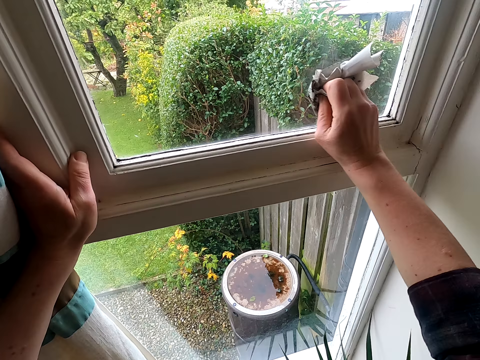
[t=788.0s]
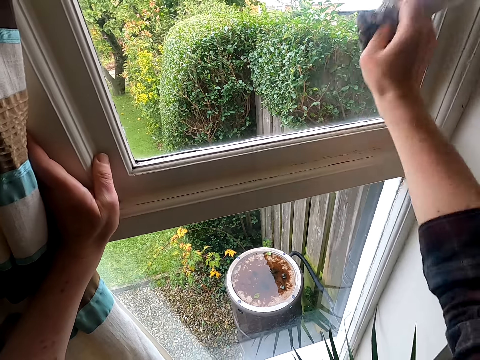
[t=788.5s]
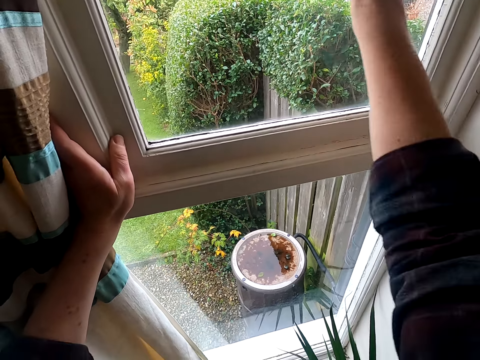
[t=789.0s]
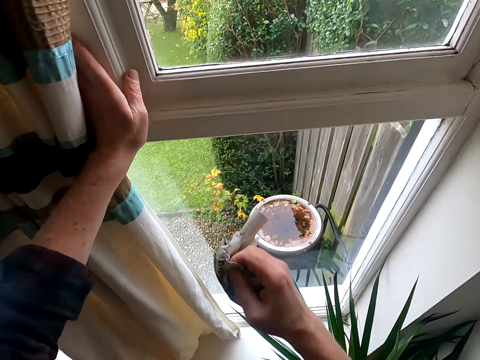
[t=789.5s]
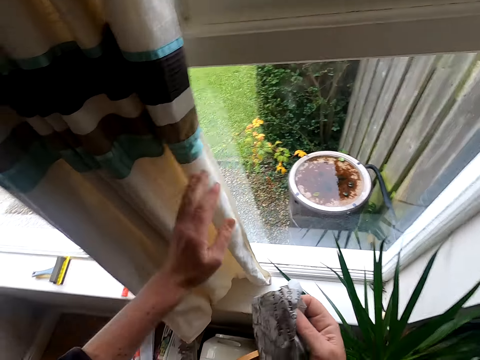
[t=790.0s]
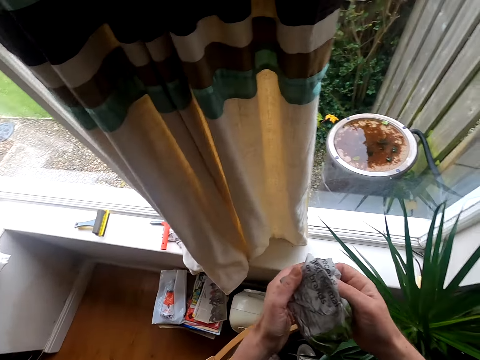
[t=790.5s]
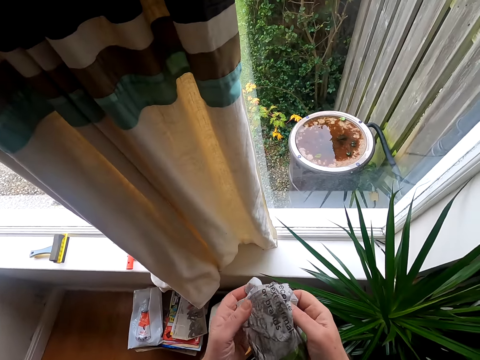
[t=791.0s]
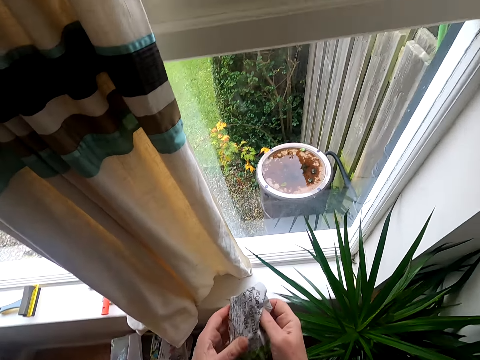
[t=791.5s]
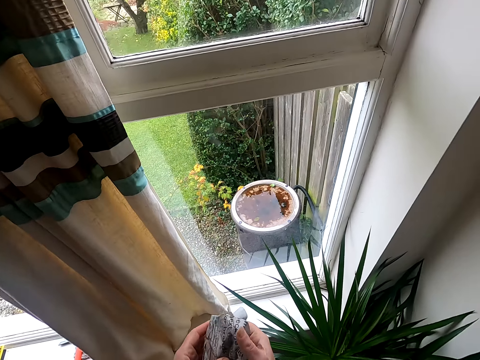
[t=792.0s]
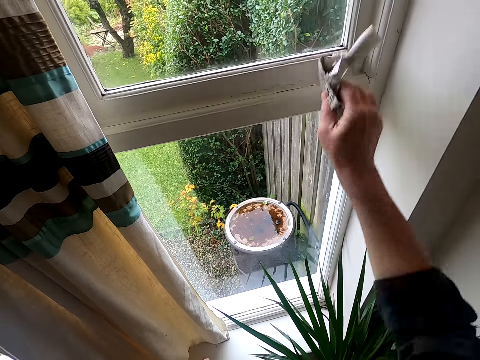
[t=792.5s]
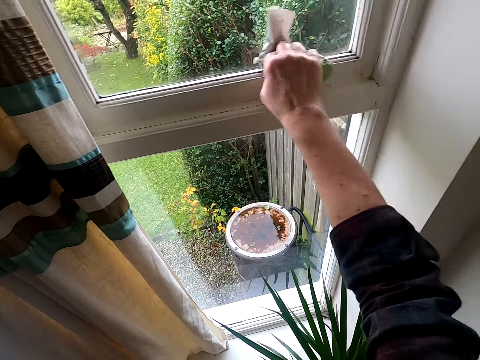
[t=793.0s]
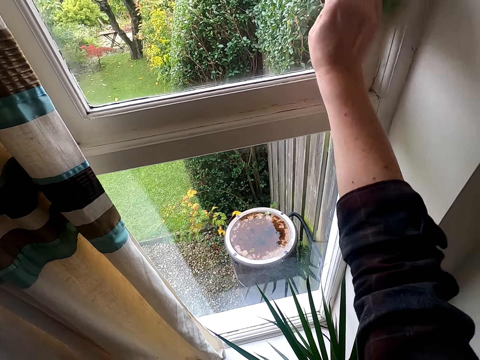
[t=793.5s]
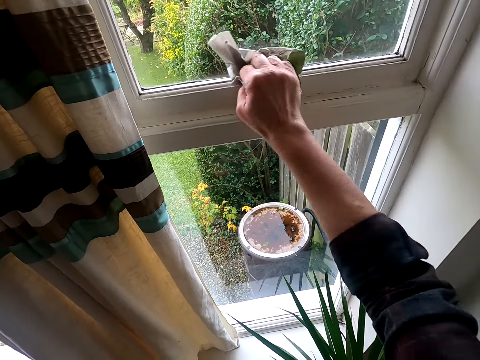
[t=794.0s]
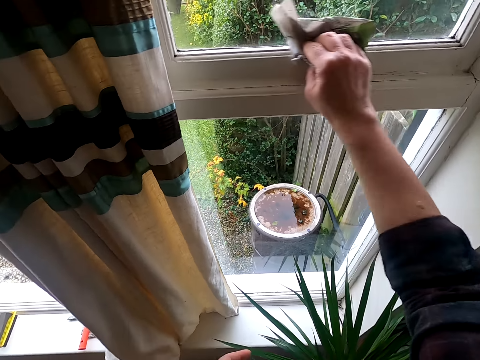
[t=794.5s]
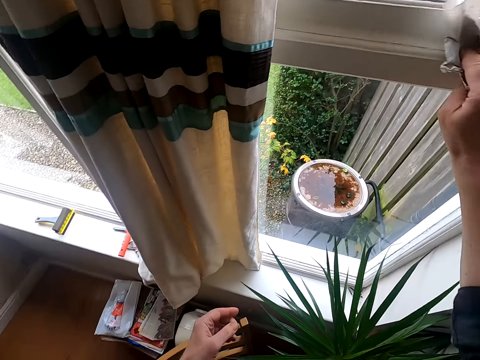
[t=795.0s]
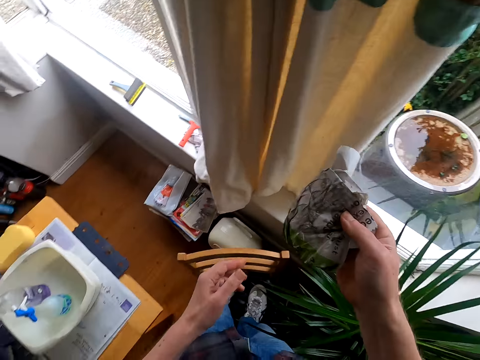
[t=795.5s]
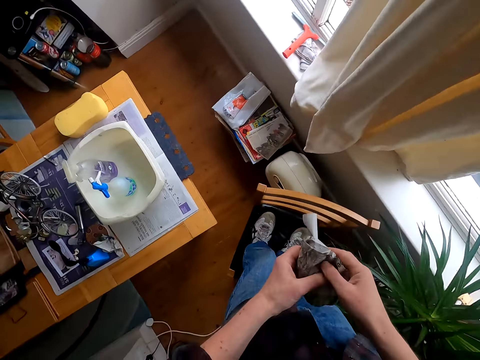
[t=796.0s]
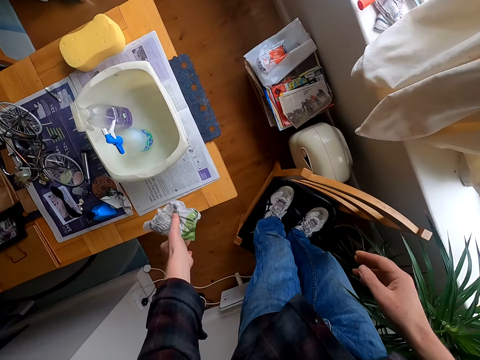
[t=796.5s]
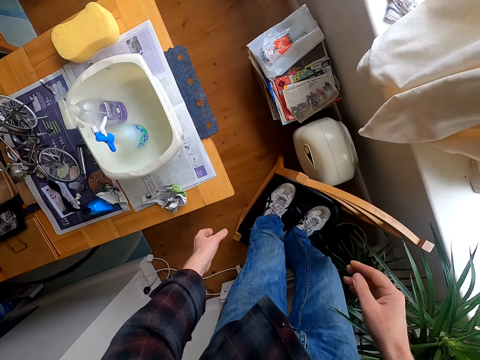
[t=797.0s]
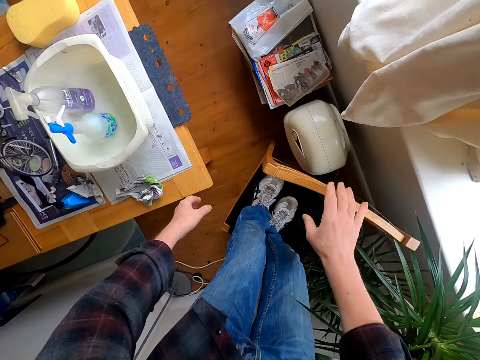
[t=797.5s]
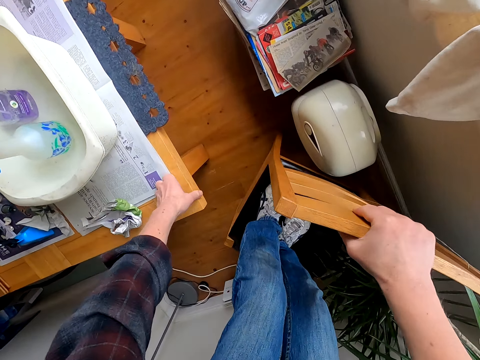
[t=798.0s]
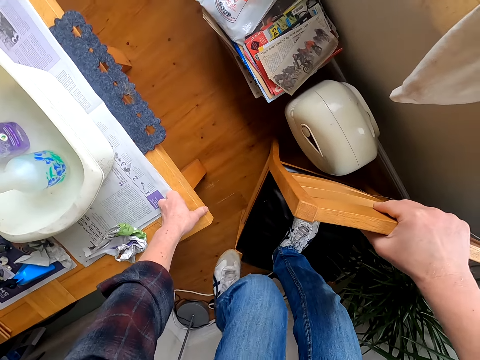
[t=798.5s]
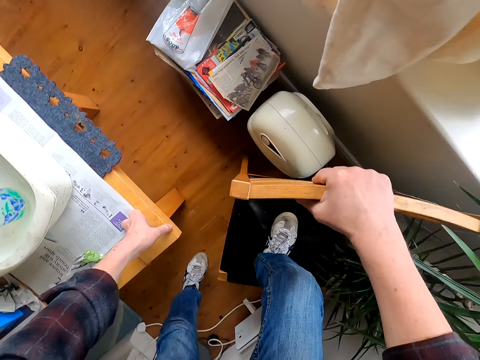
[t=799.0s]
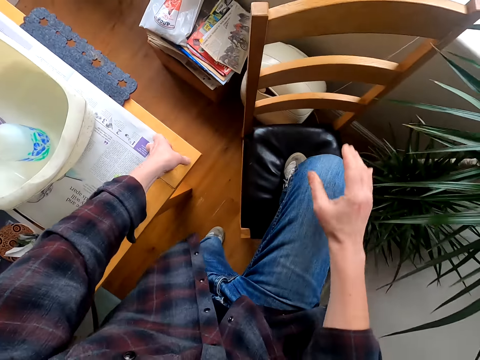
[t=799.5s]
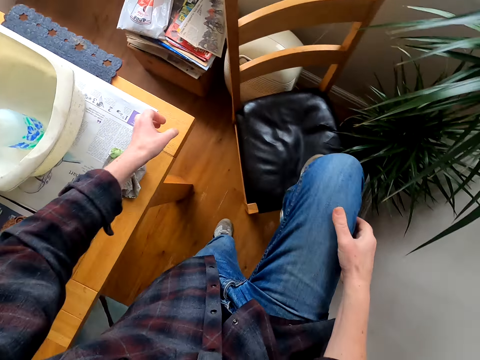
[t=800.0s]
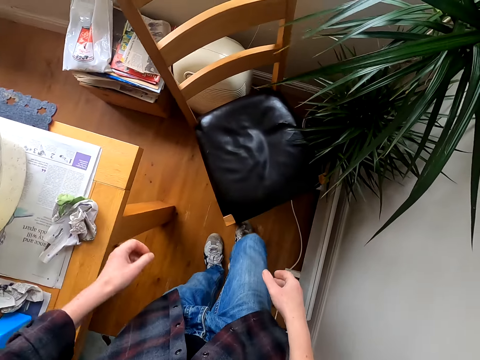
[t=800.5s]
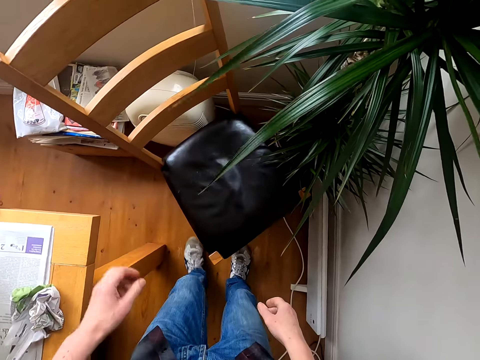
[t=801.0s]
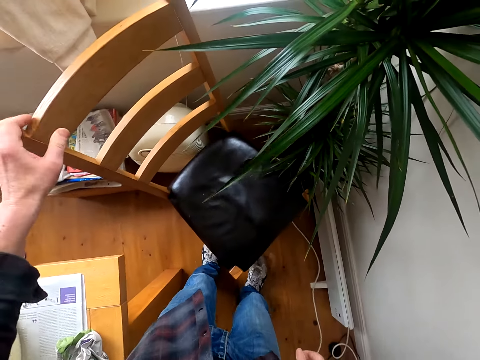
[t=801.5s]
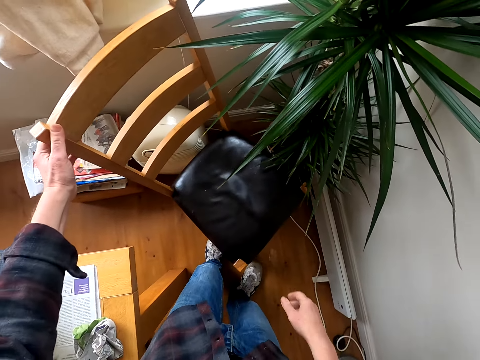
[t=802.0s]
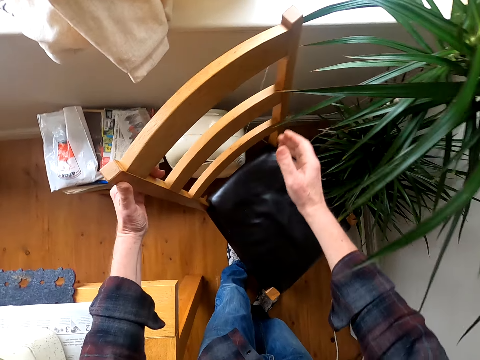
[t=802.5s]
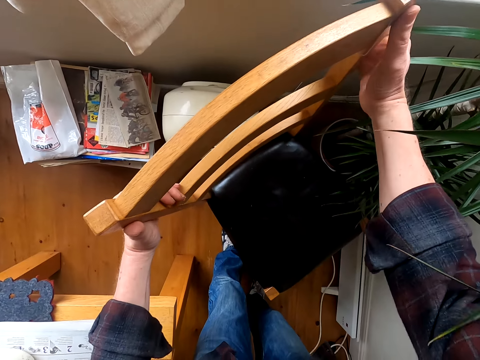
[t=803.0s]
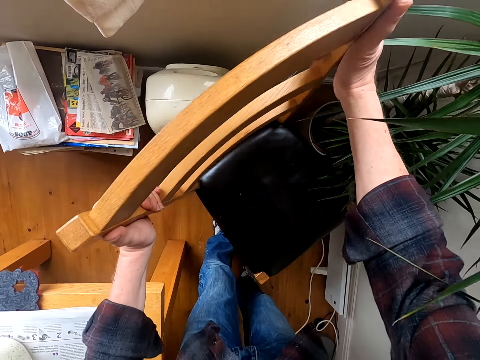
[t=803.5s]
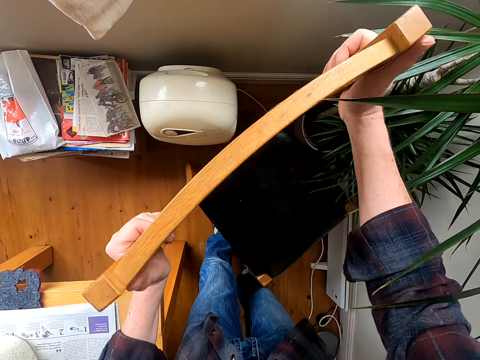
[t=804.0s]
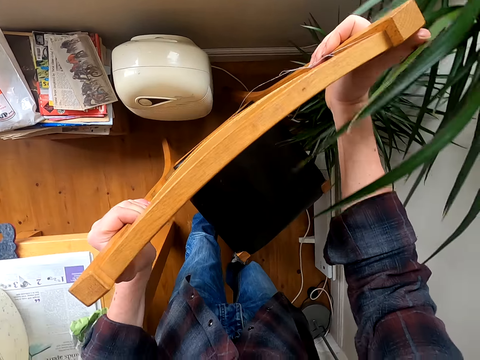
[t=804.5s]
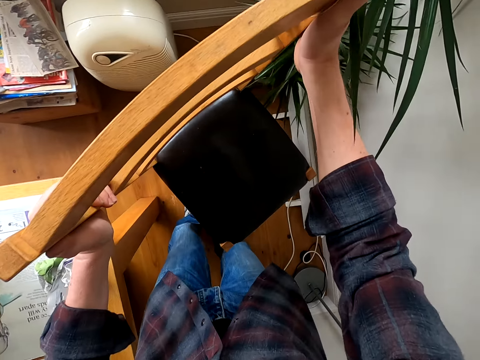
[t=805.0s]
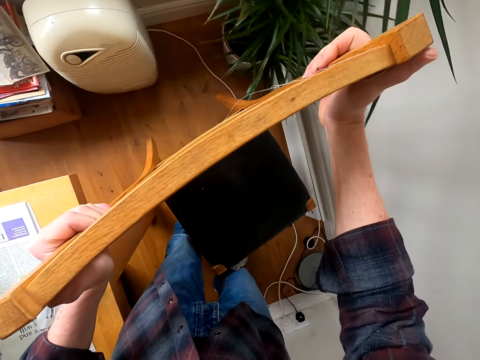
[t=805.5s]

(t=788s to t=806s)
The camera wearer looks around a room. They wipe a window glass with a piece of paper. They put down the piece of paper on a table. They move around the room. They step down from a chair. They move the chair on the floor.

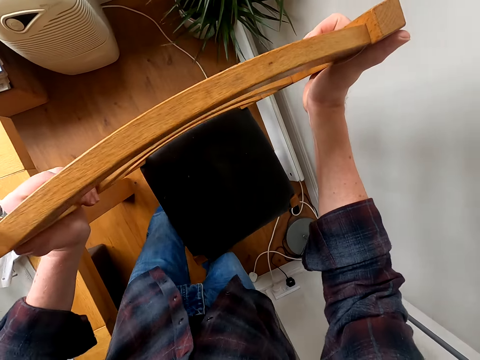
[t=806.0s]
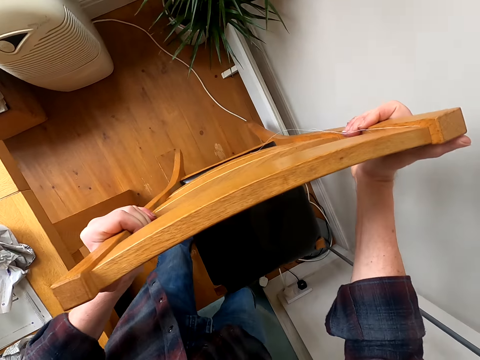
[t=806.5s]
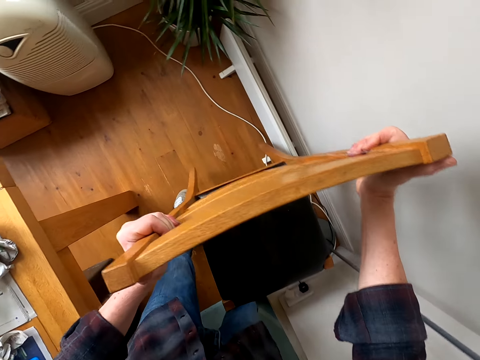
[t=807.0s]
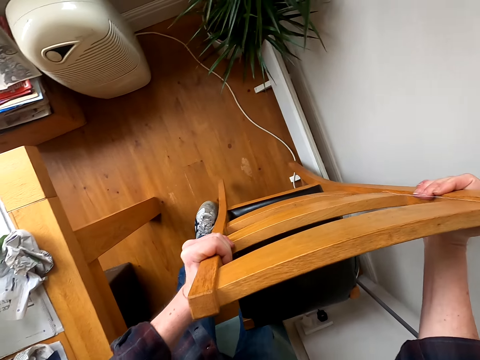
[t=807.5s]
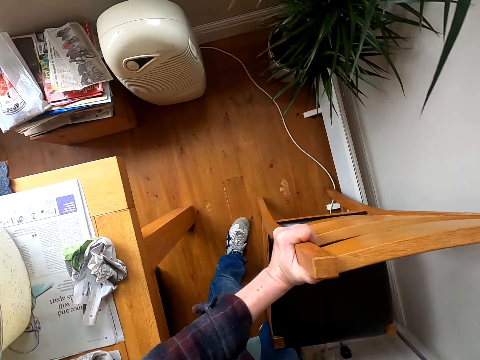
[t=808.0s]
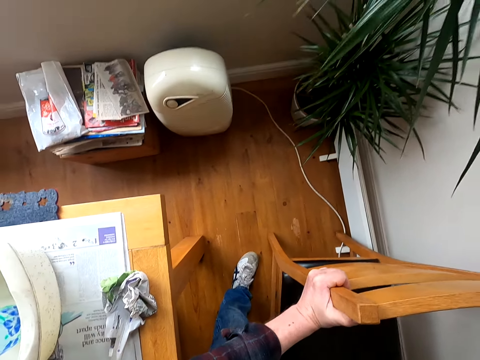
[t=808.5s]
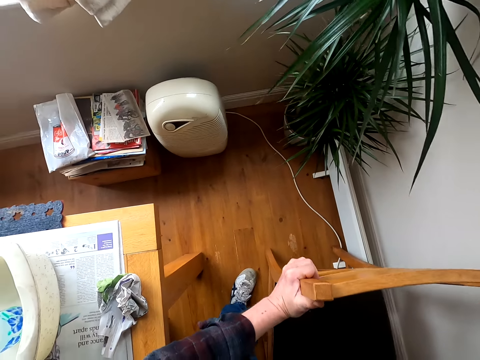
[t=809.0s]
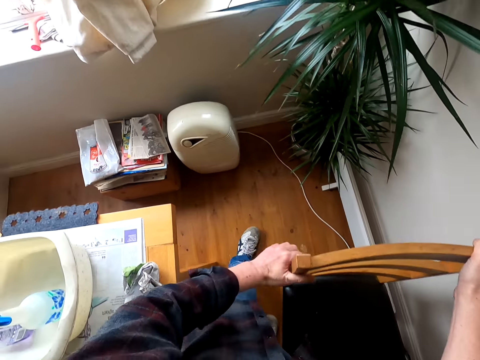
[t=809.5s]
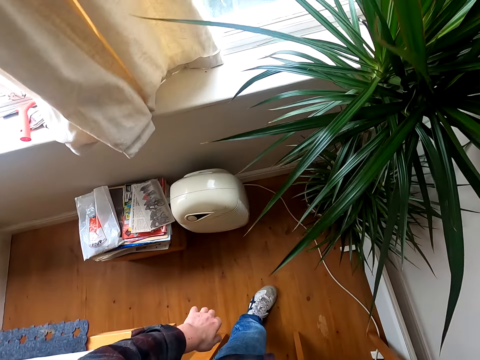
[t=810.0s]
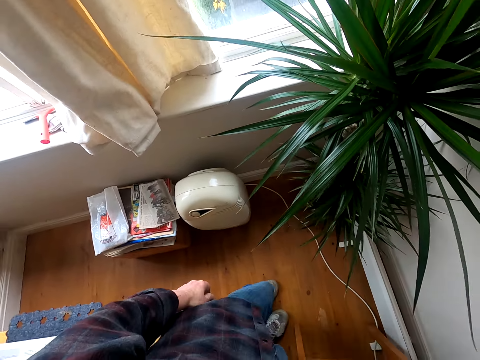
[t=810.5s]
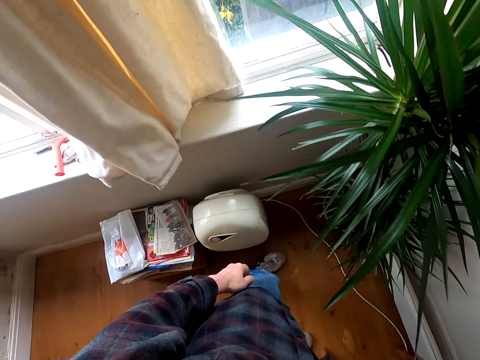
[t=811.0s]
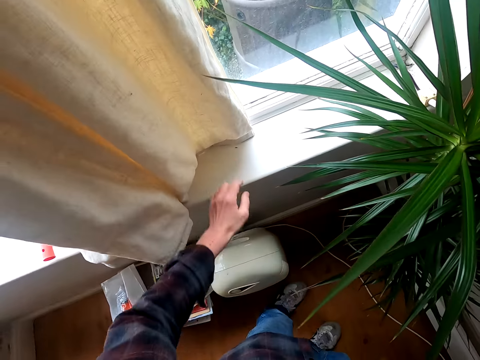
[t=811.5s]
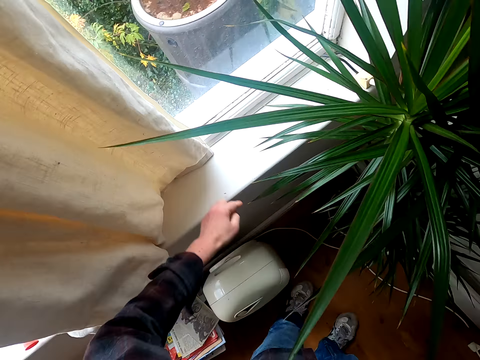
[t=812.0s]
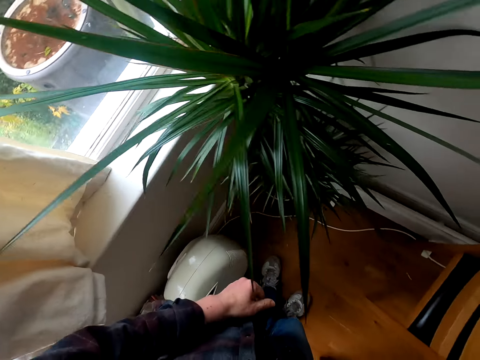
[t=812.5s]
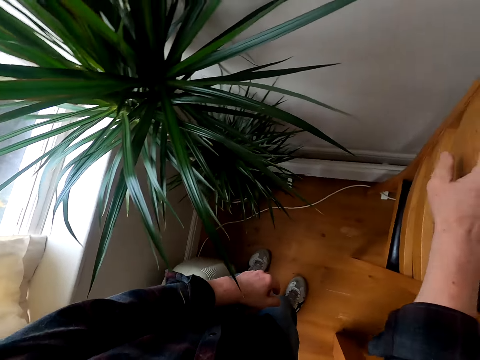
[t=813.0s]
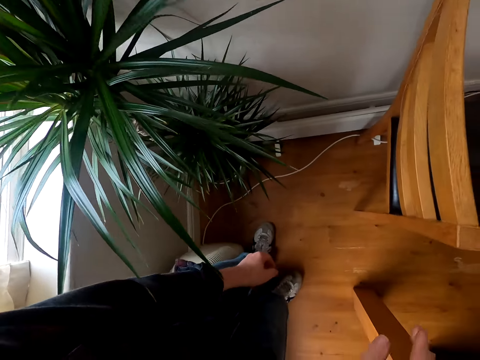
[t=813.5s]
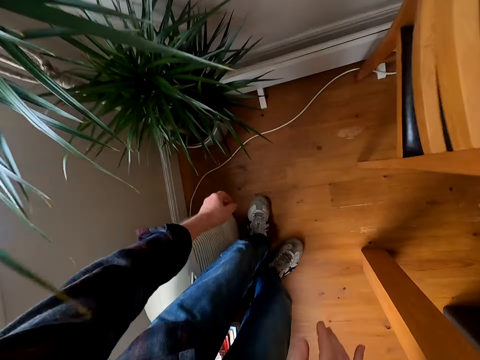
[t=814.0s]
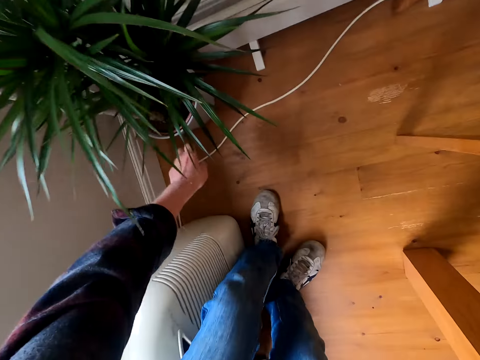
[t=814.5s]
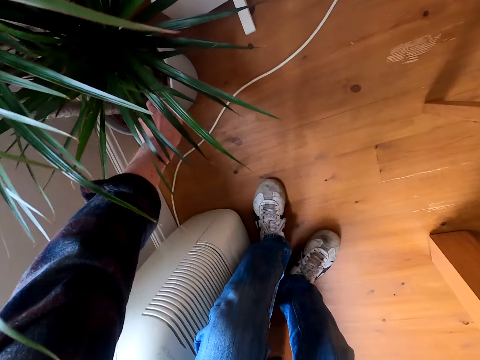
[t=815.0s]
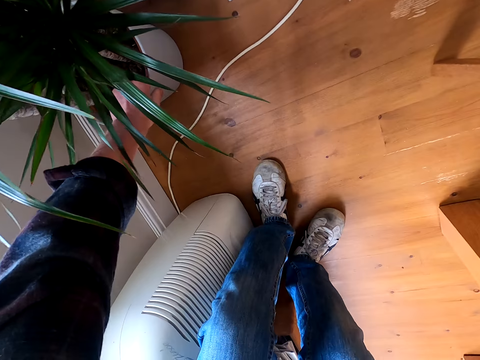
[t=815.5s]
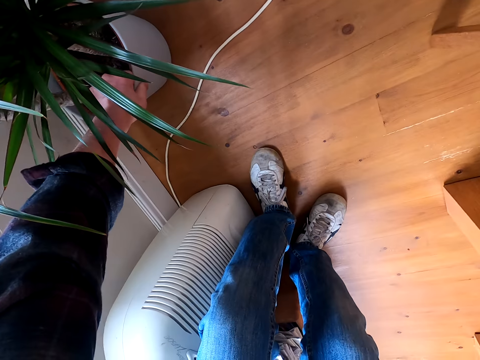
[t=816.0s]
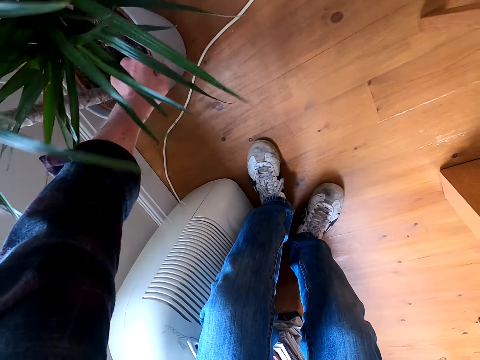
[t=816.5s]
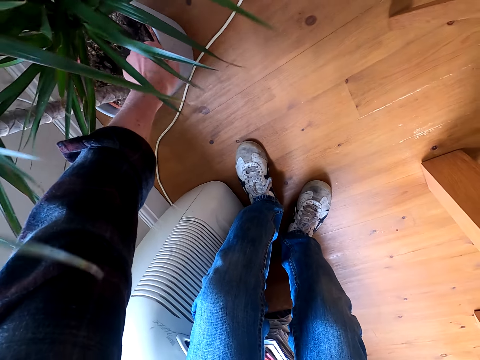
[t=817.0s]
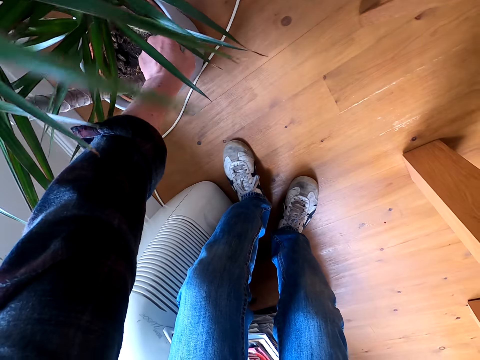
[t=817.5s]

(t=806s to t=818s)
The camera wearer walks around a room. He wipes a window with his hand. He moves a flower pot on the floor. He pulls the flower pot.
